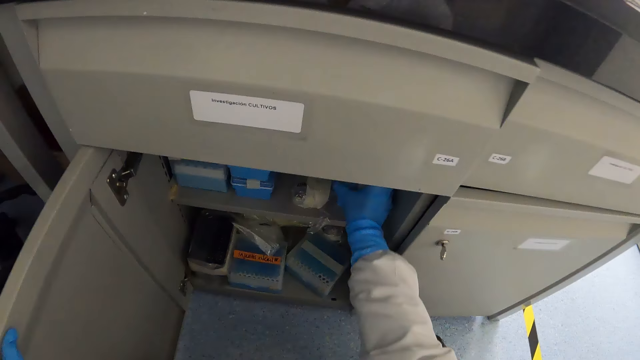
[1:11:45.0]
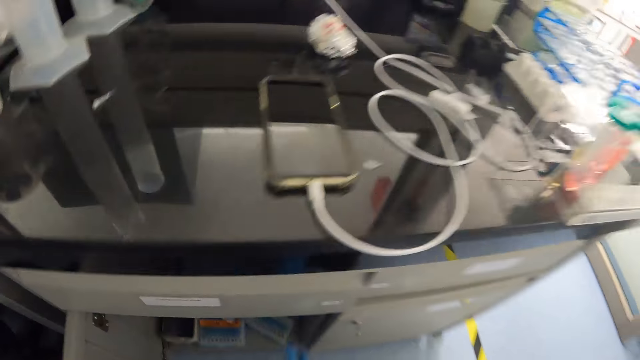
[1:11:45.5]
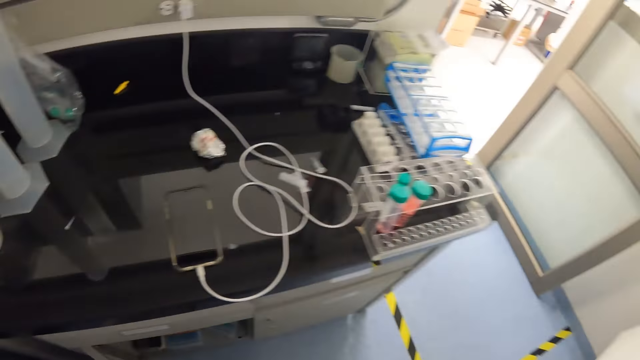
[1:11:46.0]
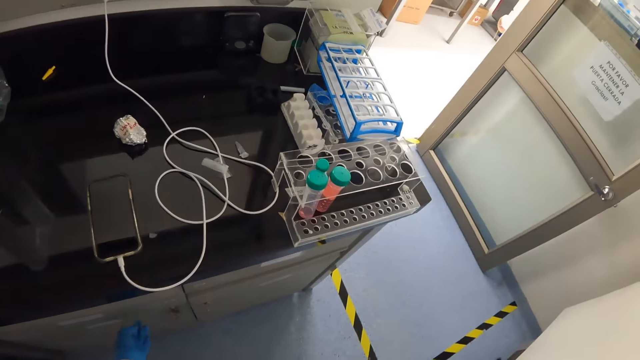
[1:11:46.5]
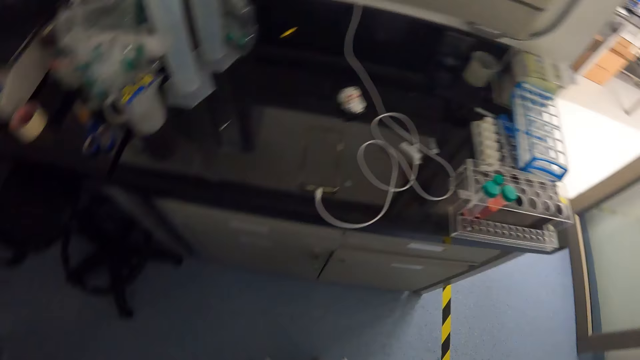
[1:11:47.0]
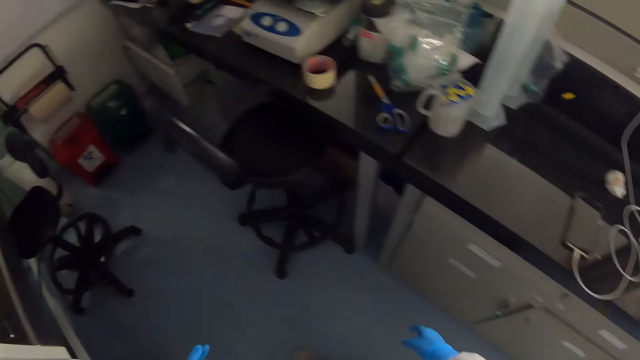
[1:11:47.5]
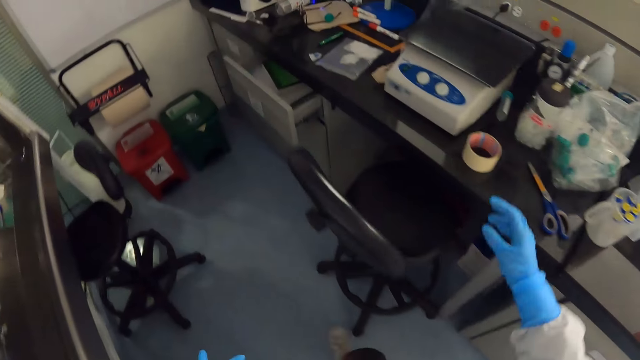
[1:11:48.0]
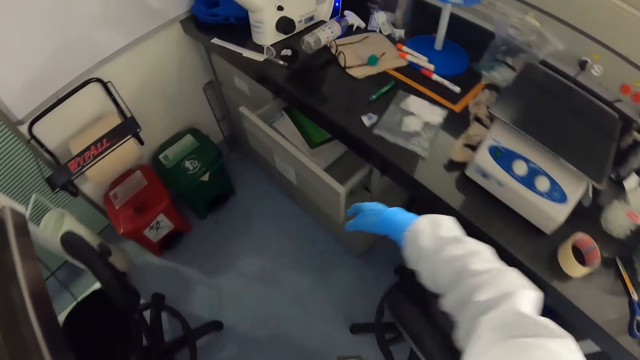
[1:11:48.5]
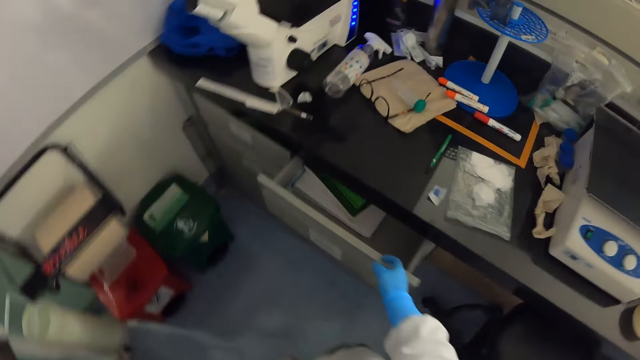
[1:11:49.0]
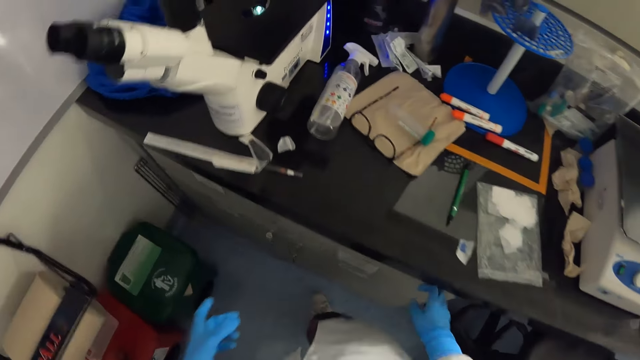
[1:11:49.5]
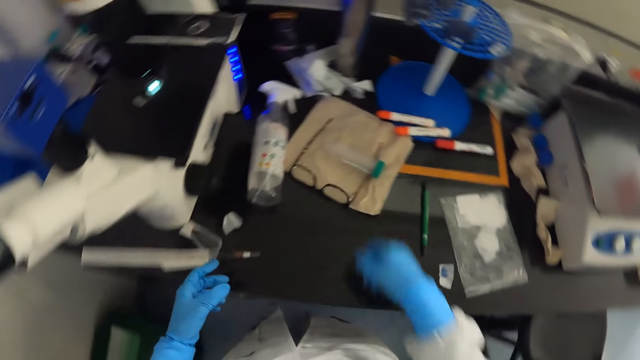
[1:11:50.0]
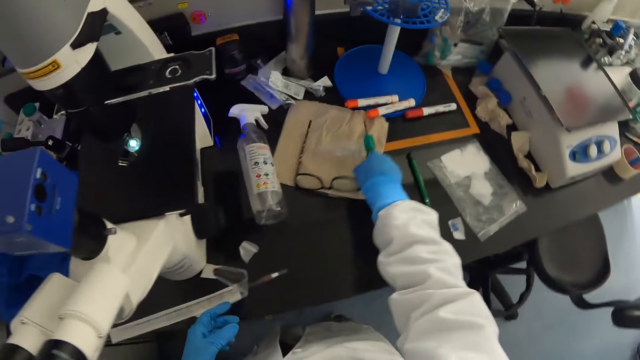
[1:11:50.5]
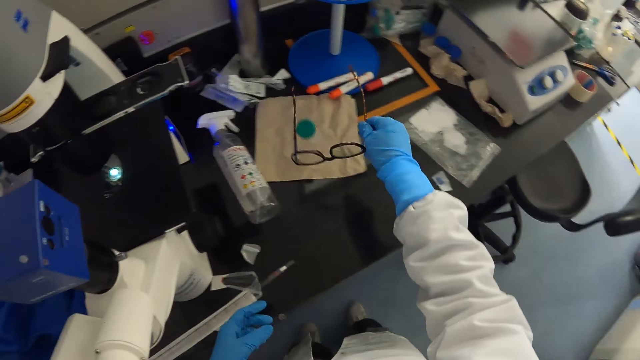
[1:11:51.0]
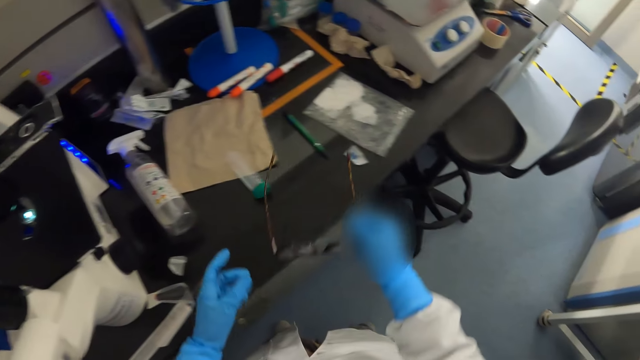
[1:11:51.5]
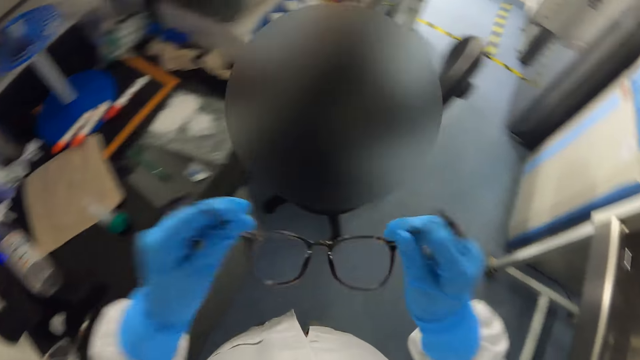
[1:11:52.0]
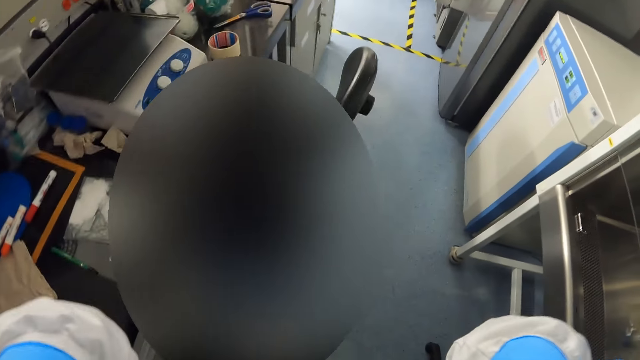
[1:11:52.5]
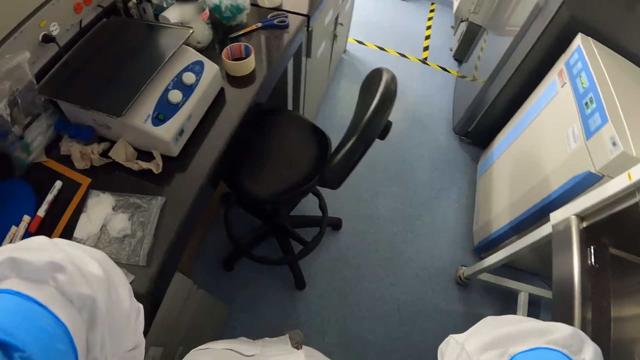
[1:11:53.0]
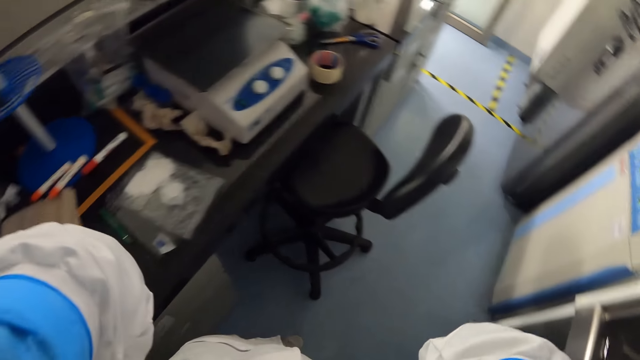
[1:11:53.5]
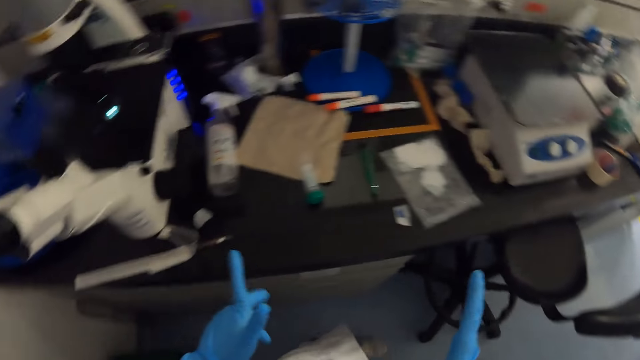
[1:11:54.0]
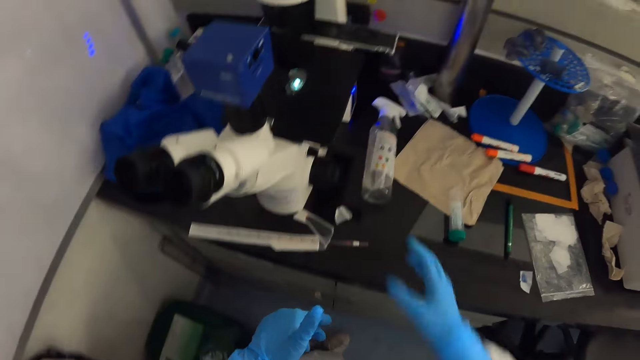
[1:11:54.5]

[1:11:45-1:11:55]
The camera wearer puts plastic boxes or a tin in a cabinet. They close the cabinet. They close a drawer. They pick the spectacles and put on the spectacles.

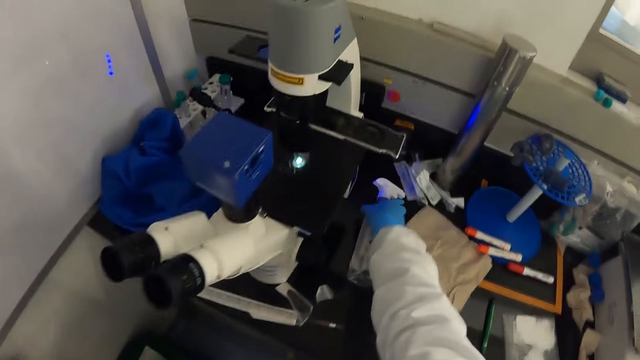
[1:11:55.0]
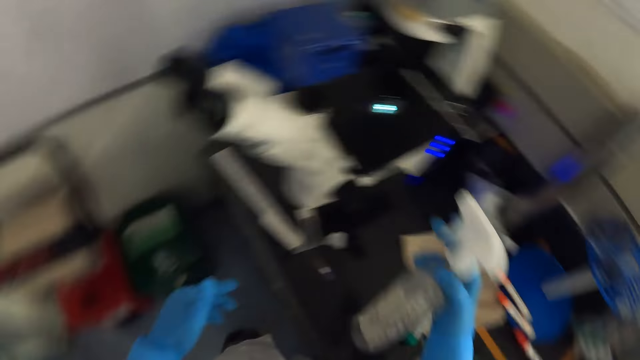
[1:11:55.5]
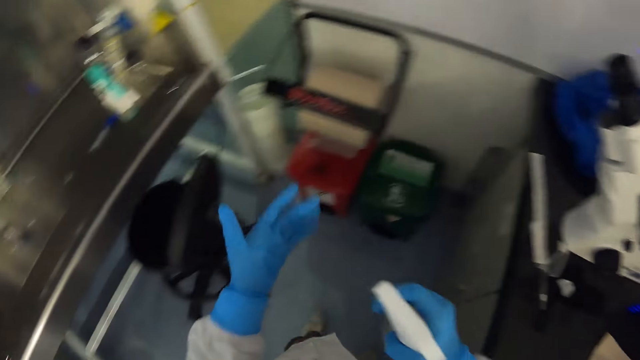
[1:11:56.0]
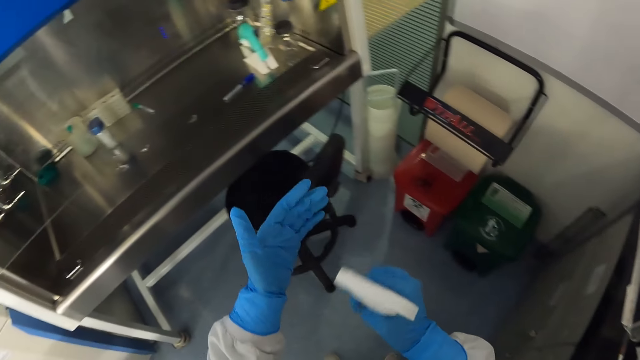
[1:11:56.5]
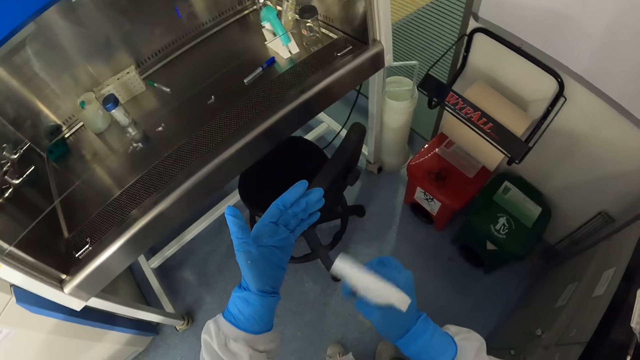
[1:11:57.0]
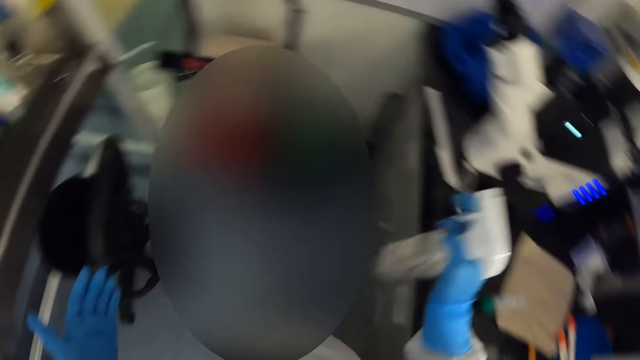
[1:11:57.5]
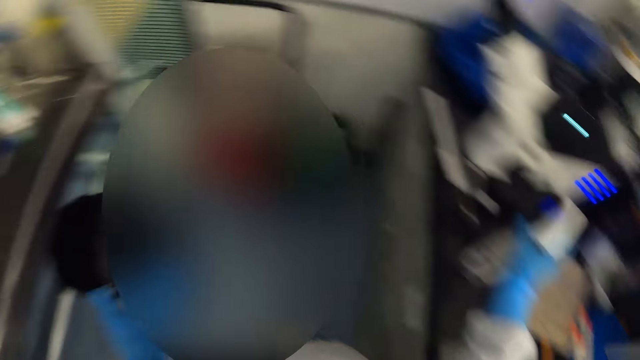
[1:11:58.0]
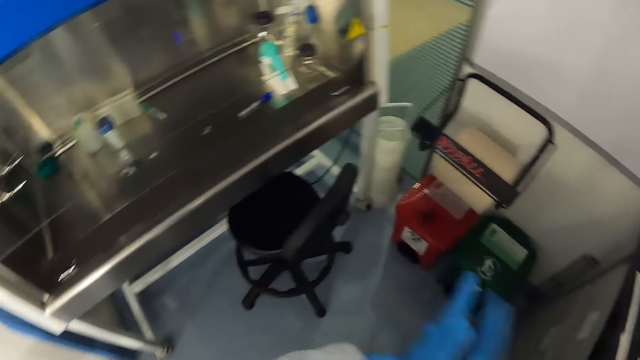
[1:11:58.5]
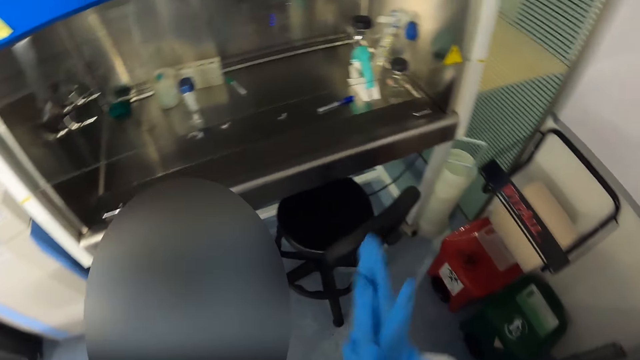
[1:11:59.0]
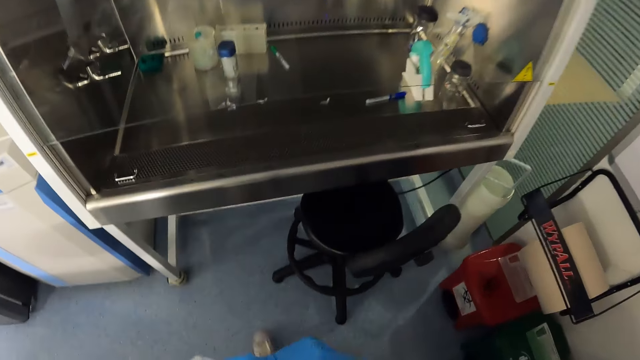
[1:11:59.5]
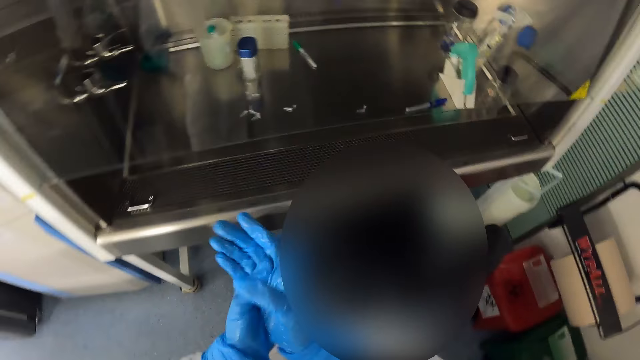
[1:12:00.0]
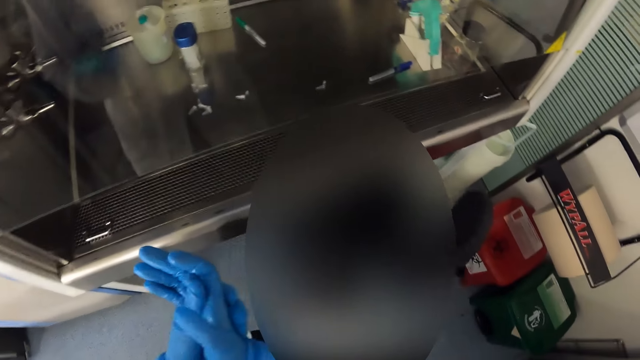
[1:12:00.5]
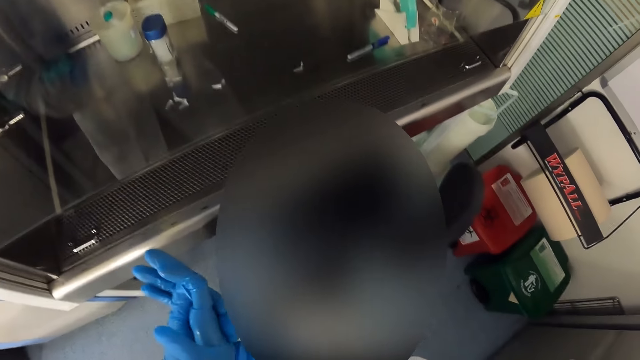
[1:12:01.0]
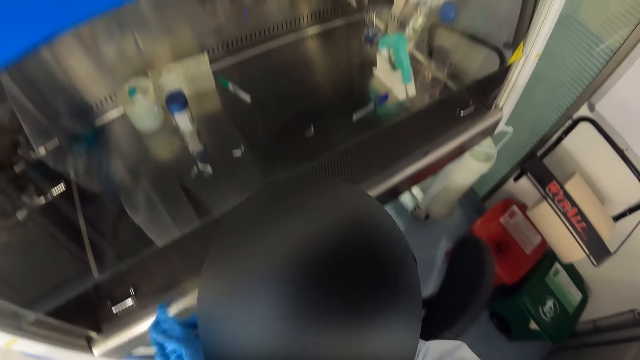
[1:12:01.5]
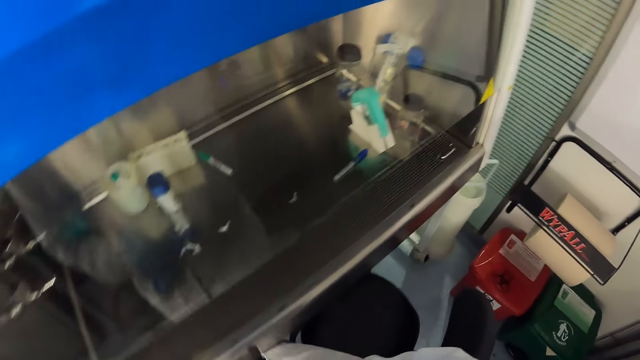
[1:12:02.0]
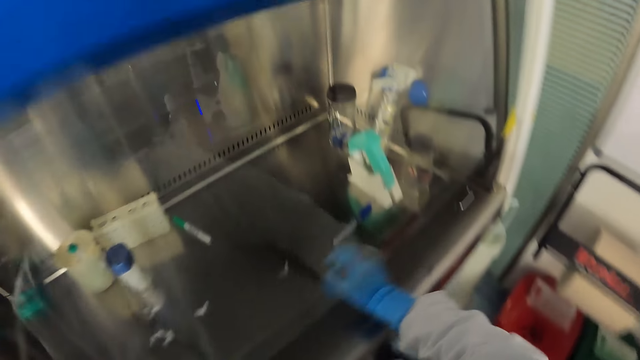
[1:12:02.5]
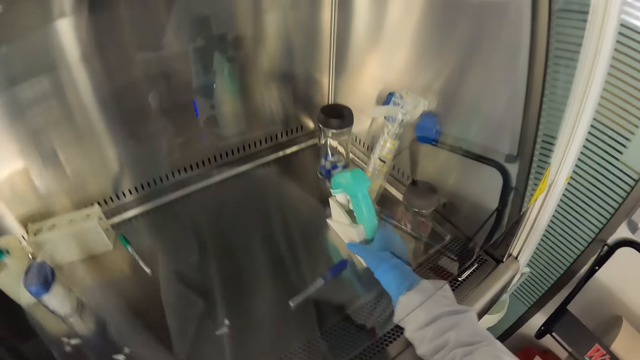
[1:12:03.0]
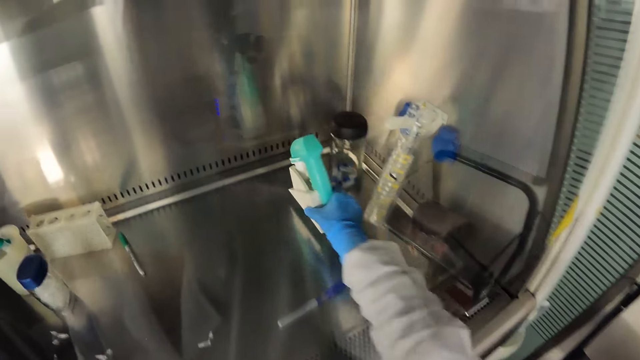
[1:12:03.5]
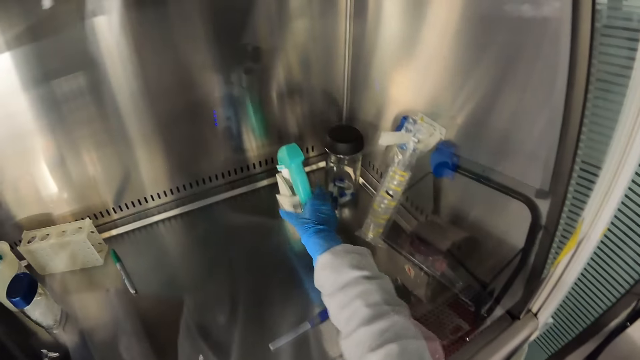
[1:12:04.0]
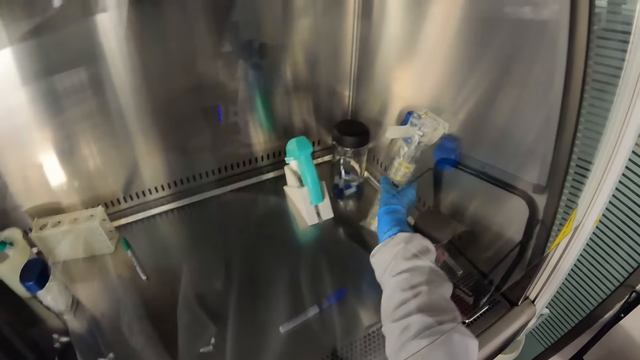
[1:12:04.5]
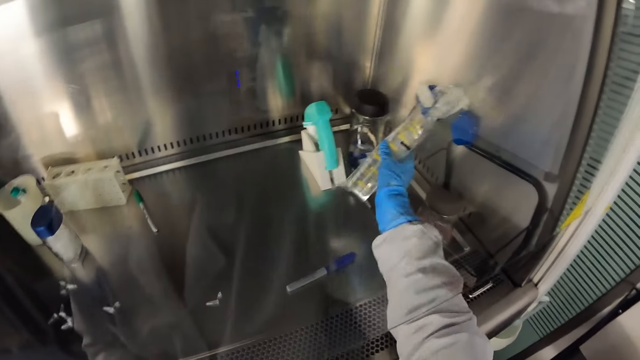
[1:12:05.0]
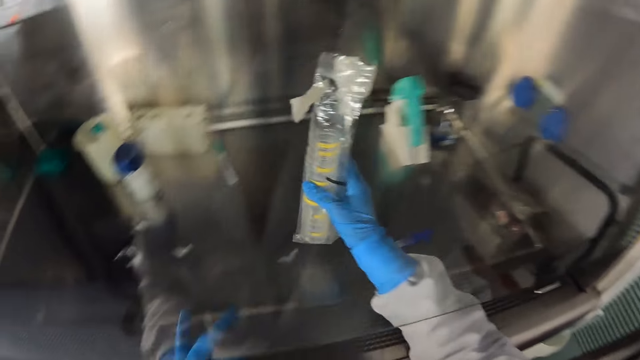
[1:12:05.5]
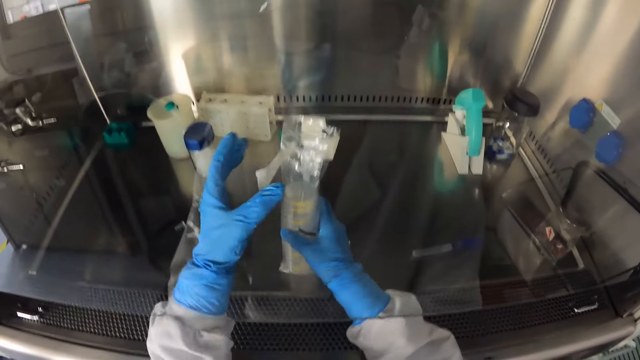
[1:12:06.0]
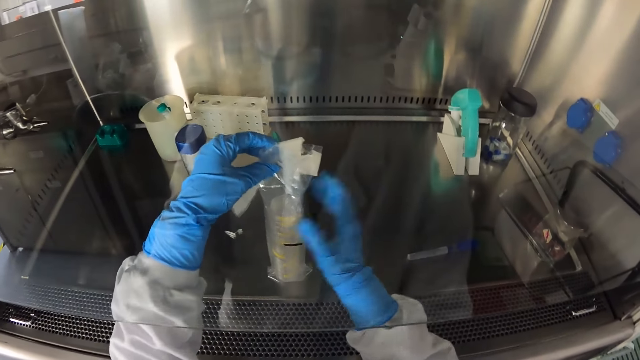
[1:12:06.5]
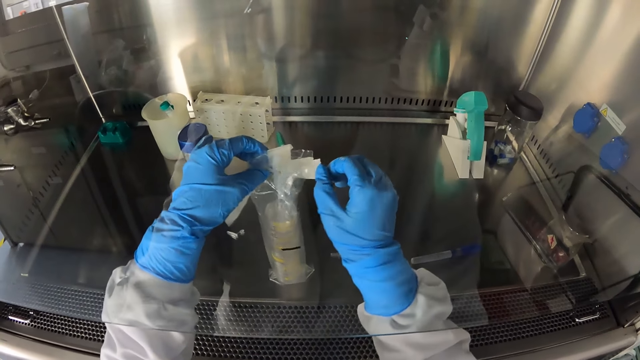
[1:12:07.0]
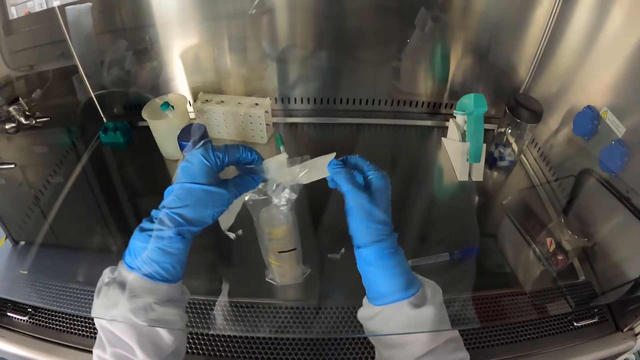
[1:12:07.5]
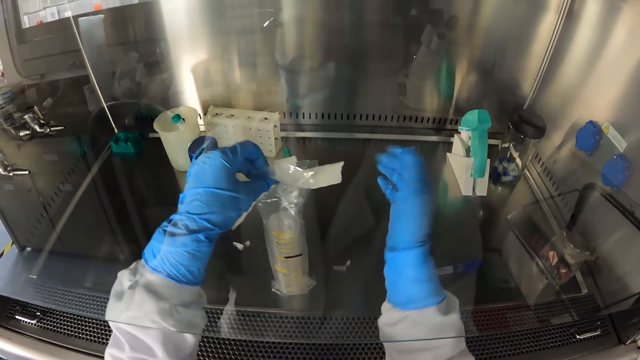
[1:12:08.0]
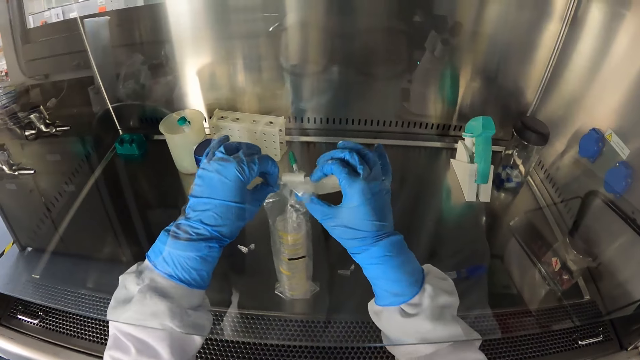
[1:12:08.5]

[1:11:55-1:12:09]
The camera wearer takes the sanitizer. They spray liquid on the hand. They put the sanitizer down. They rub the hands. They put the stapler aside. They pick a microscope and put down the microscope. They pick a sprayer bottle and put down the sprayer bottle. They pull the sellotape and move the sellotape.
